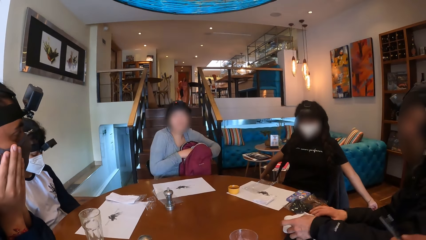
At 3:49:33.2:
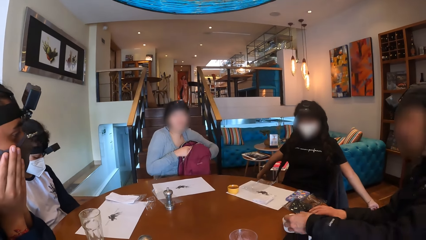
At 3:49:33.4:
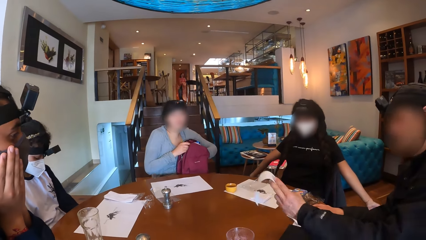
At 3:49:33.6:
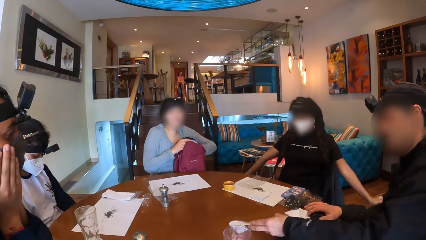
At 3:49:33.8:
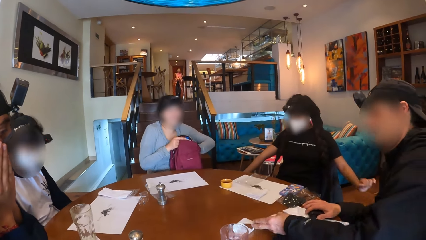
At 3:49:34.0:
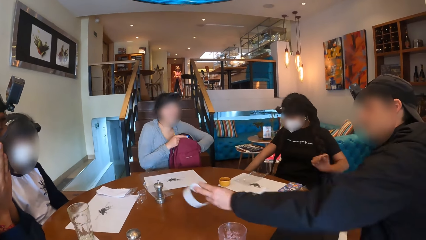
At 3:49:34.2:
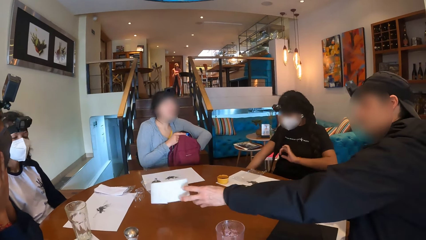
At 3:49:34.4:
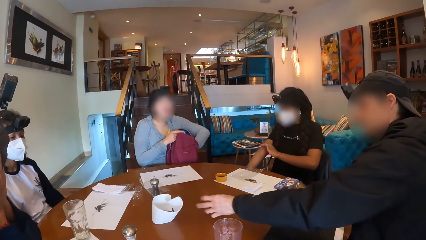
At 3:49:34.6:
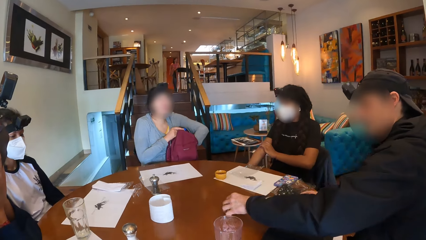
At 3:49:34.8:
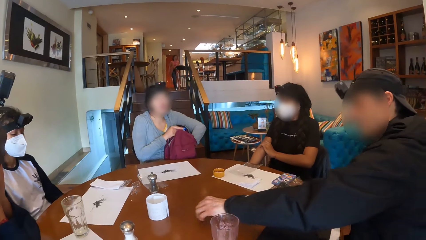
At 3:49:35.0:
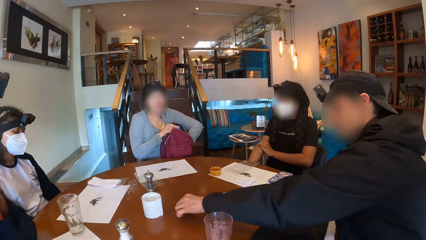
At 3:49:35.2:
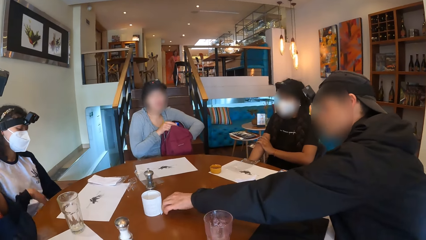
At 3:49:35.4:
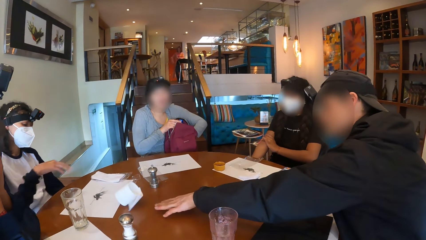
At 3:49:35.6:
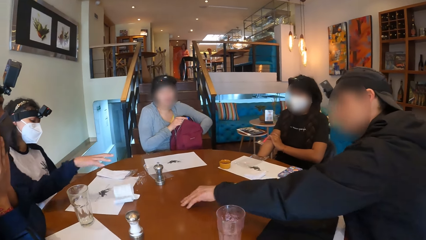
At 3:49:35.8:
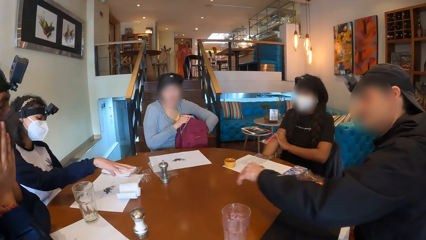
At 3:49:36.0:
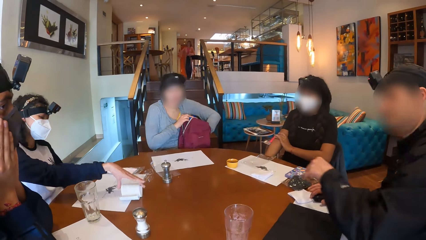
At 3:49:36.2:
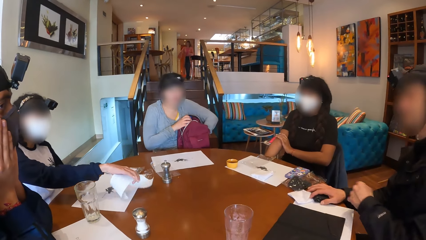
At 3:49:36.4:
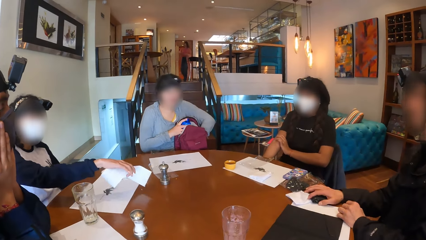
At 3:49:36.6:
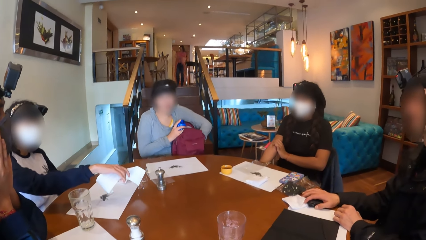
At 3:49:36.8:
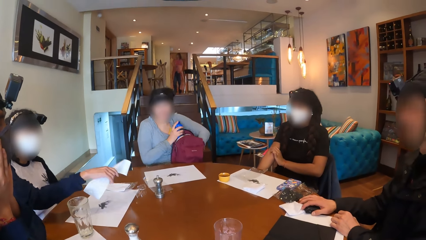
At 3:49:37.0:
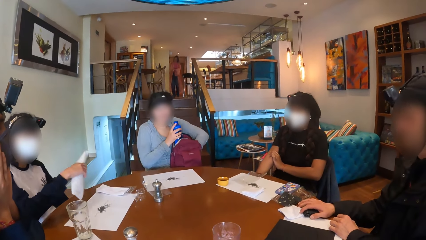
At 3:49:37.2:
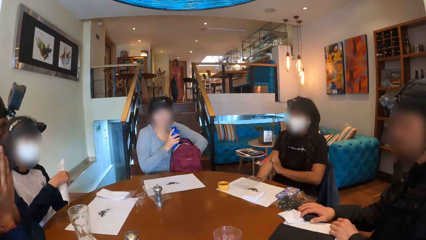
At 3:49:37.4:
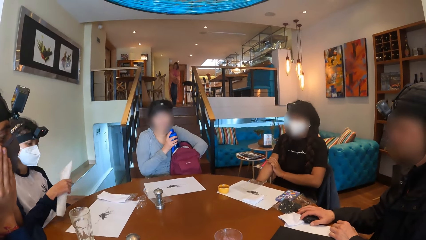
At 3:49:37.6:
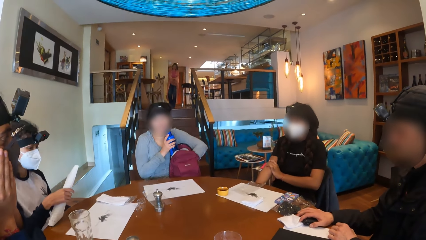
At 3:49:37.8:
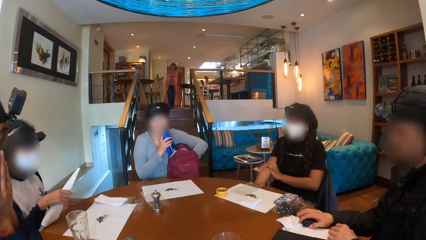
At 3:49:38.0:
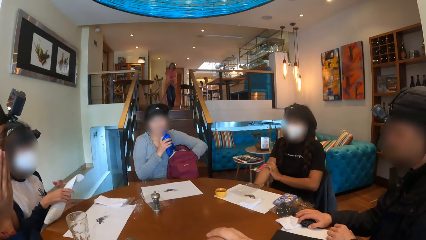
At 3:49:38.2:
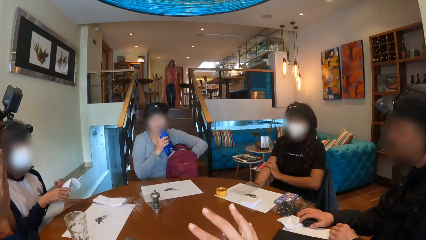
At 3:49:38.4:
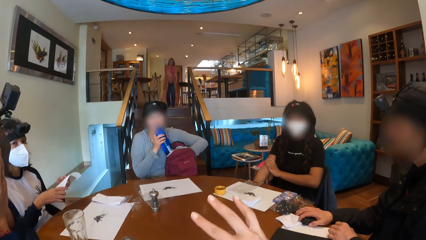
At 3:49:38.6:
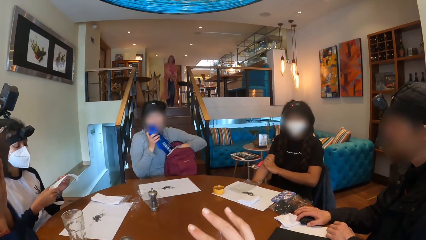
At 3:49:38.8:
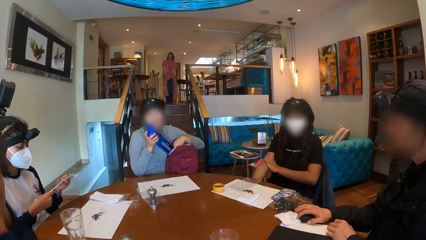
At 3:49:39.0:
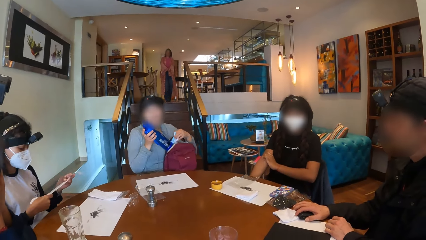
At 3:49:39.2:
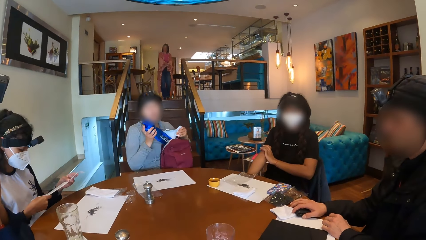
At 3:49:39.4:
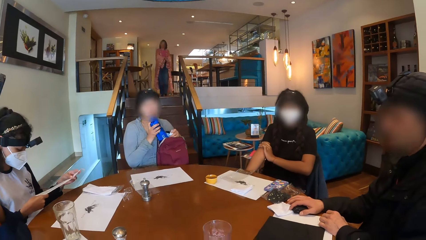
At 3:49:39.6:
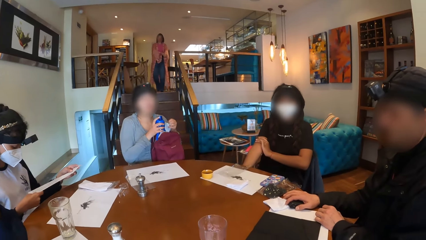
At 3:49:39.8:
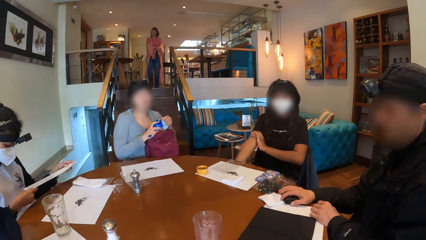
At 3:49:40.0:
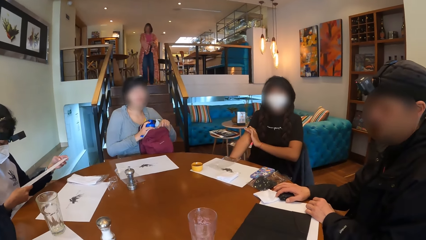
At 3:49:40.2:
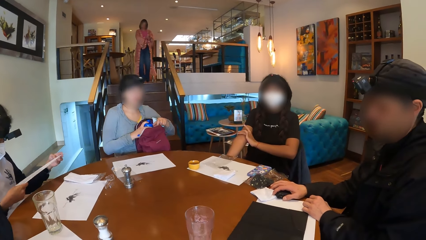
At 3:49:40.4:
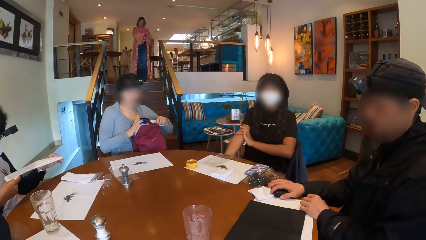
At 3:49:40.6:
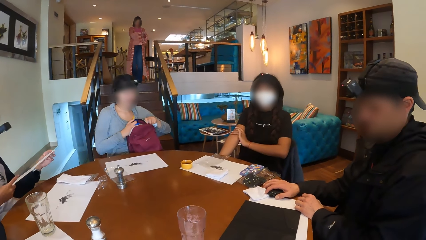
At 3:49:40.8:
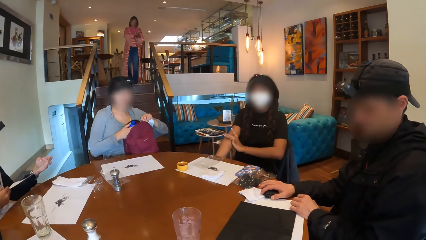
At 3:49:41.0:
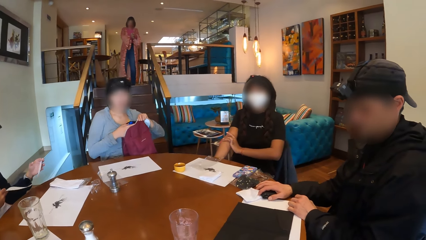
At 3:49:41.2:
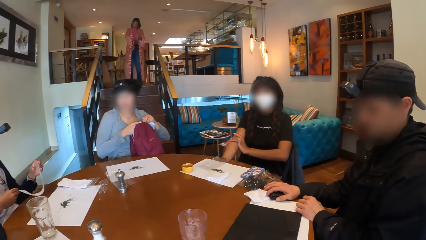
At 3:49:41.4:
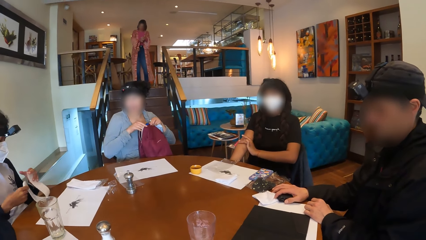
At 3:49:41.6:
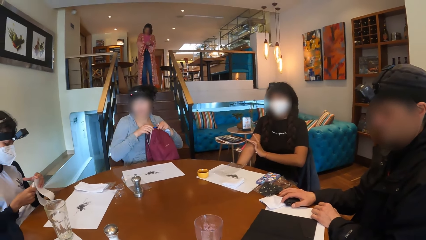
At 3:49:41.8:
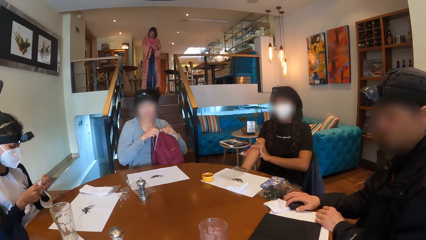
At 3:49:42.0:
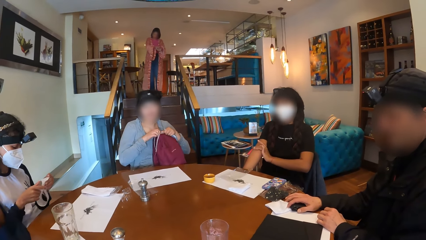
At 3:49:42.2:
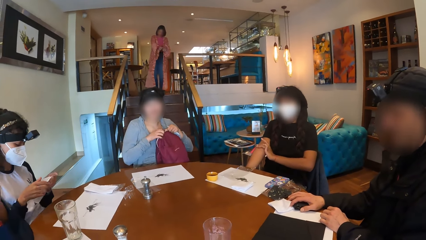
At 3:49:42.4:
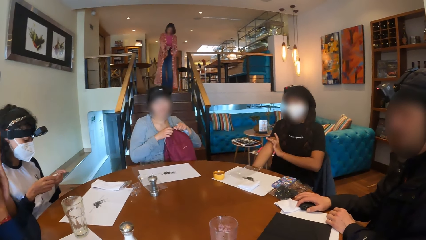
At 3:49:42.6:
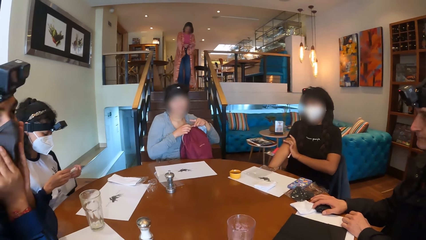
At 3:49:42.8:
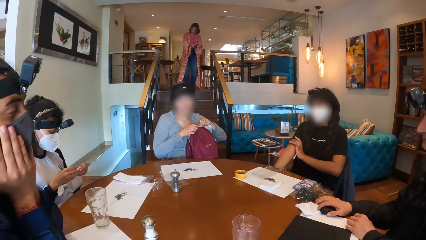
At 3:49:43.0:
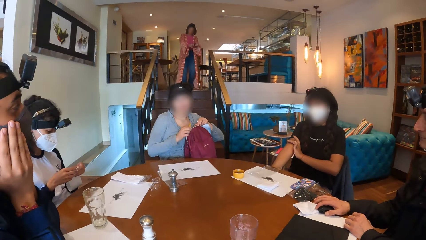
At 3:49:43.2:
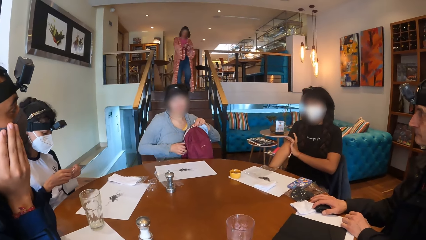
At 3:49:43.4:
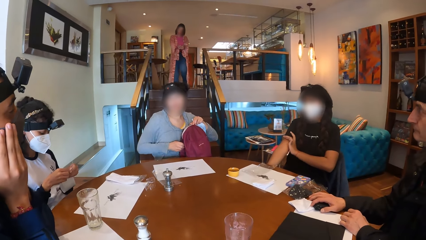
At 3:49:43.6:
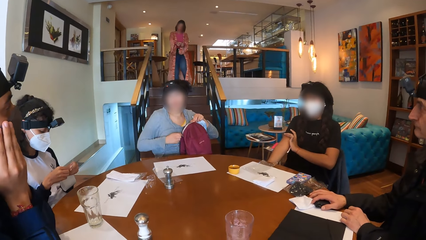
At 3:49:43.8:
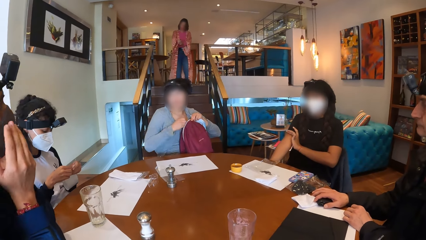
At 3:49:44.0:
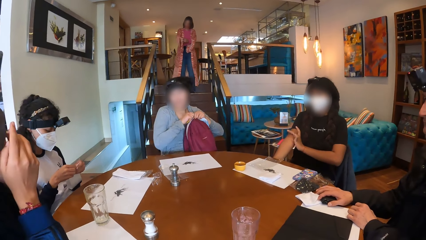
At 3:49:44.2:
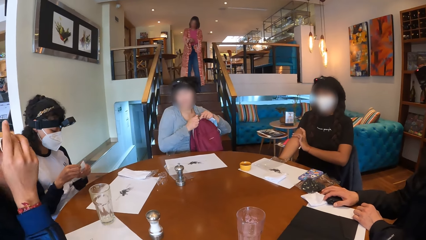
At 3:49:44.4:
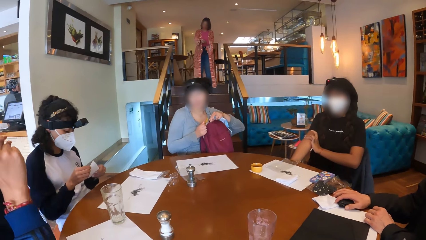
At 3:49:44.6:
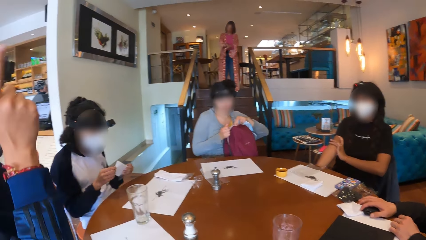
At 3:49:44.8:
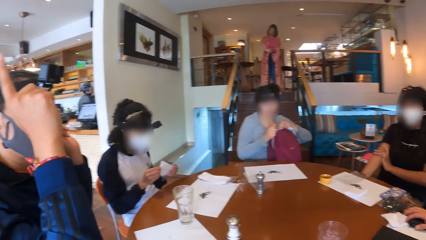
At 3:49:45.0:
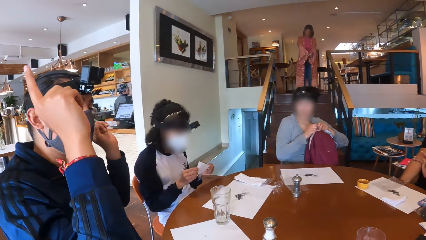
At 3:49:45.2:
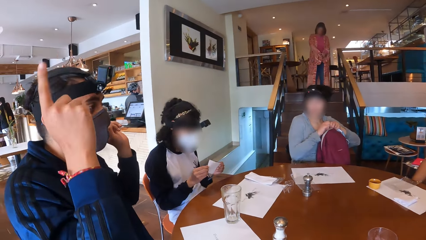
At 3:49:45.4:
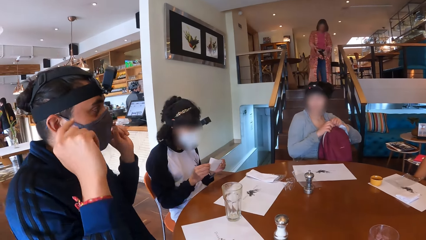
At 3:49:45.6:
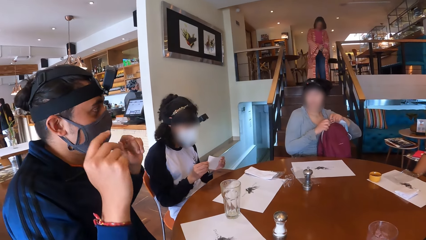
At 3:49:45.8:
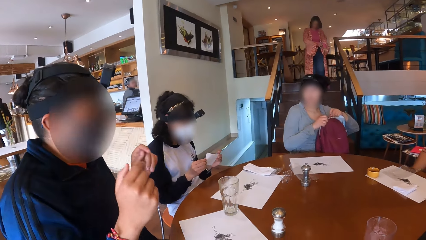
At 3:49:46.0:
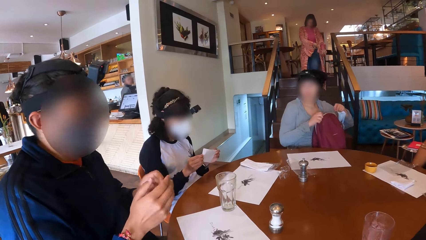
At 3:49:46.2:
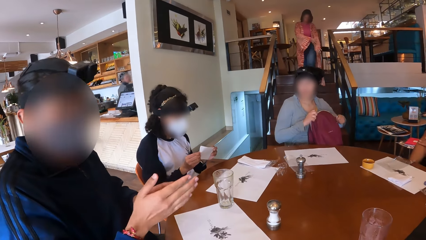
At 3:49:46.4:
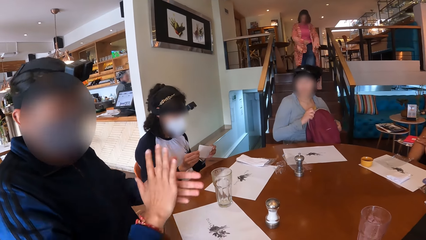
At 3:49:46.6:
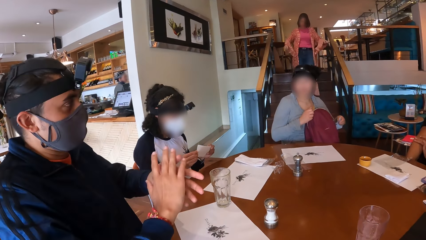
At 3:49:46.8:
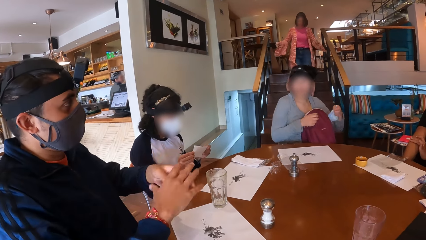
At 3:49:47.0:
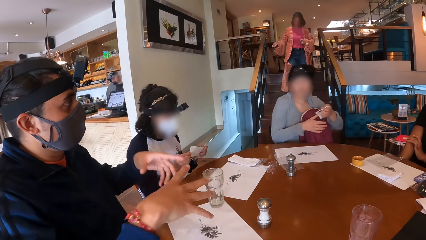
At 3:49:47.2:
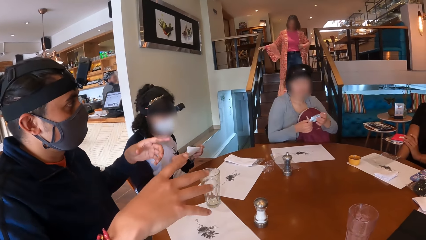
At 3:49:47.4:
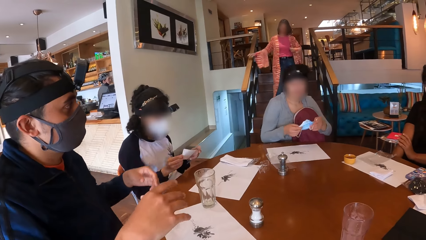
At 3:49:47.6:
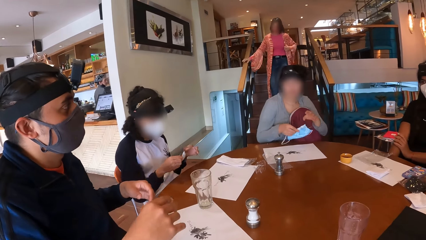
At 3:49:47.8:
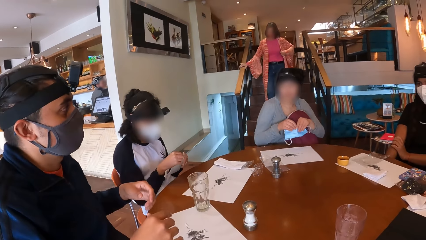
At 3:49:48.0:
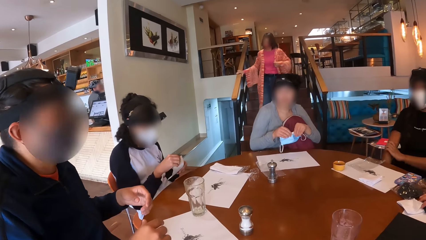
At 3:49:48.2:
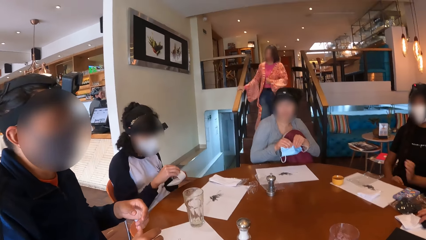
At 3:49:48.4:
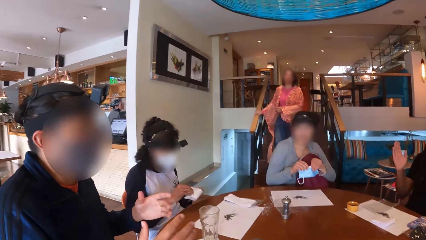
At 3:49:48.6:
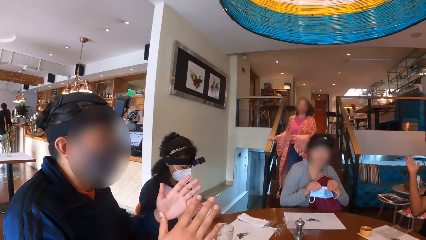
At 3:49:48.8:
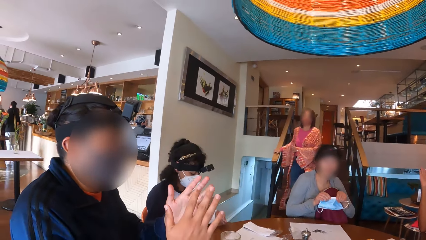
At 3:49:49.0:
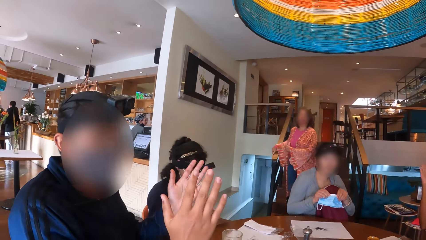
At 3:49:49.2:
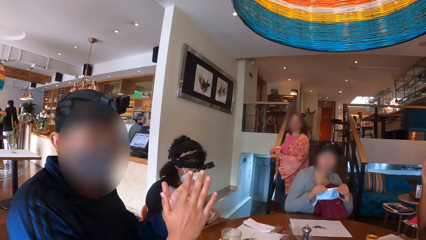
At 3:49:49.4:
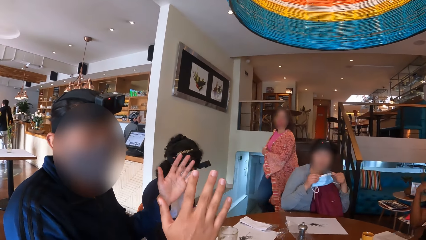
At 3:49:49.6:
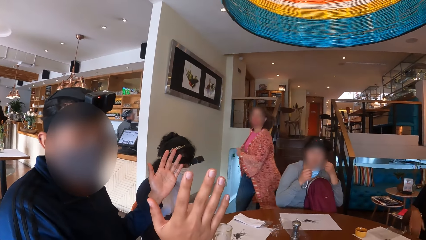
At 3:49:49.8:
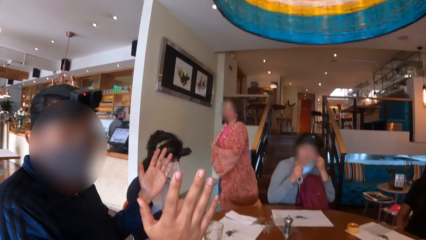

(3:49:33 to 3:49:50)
The woman searches through the bag on her chest with her hands. A man picks the bill from the table with his left hand. The man drops the bill or paper on the table with his left hand. Another woman holds her right arm with her left hand. The man taps the bill on the table with his left hand. The first woman pulls up the water bottle in the bag on her chest with her right hand. The man pushes the paper towards another woman. The woman picks the bill from the table with her right hand. The man places his left hand on the table. The woman holds the paper and examines the bill with her hands. The first woman pulls out the face mask from the bag on her chest with her left hand. The first woman places the water bottle in the bag. The first woman zips the bag on her chest with her right hand. A woman walks down the staircase. The woman folds the bill with her hands. Another woman zips the bag. The girl wears the facemask on her face with both hands. A man interacts with the camera wearer.
